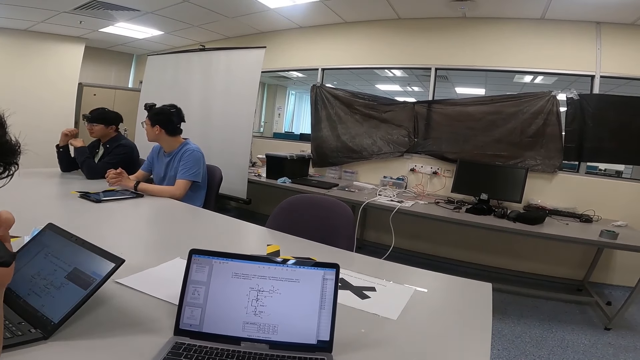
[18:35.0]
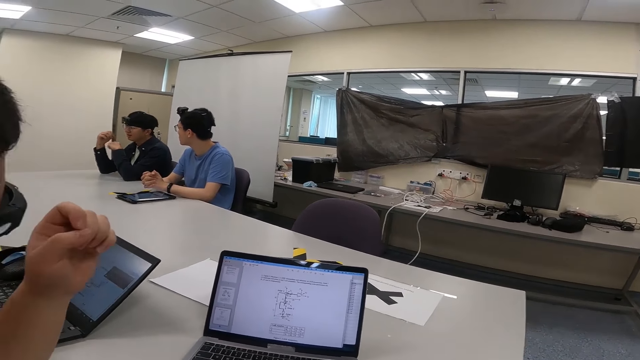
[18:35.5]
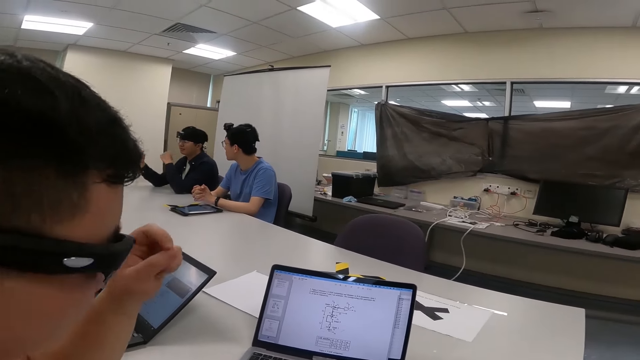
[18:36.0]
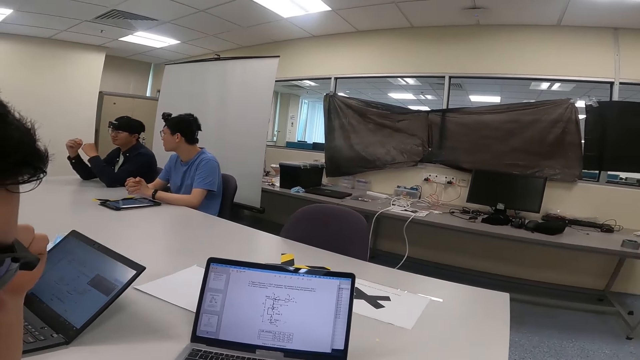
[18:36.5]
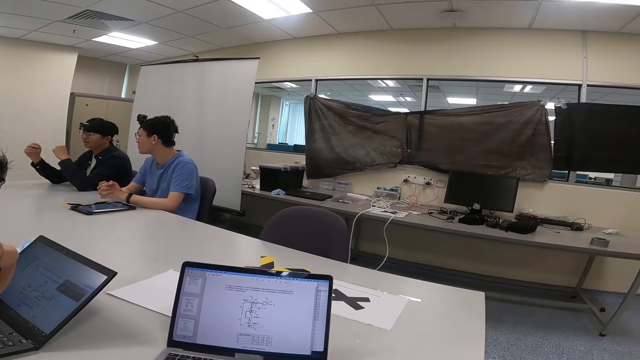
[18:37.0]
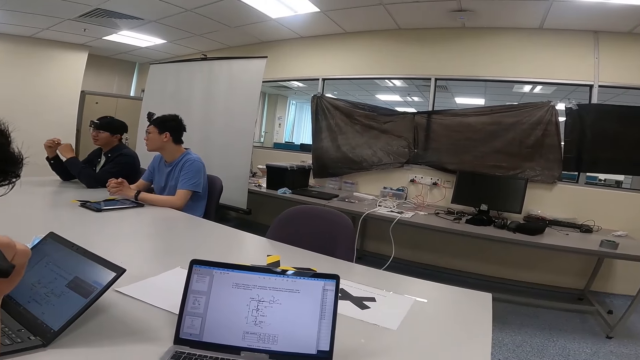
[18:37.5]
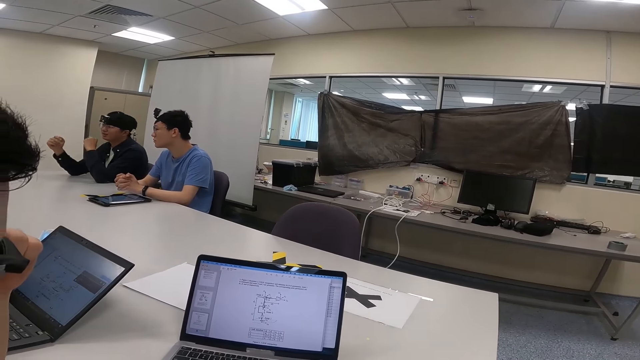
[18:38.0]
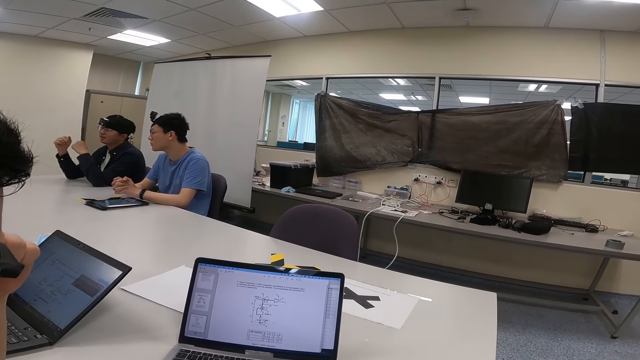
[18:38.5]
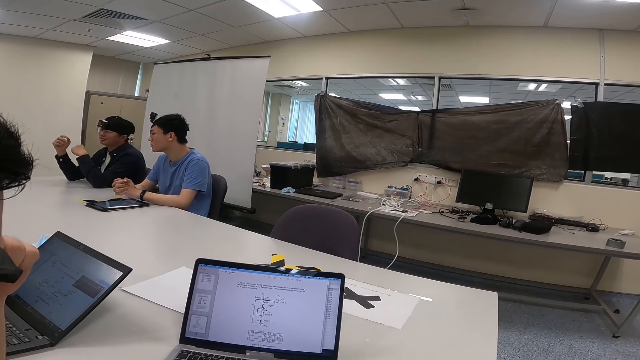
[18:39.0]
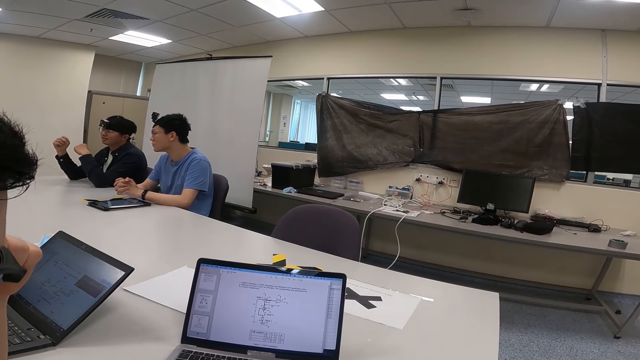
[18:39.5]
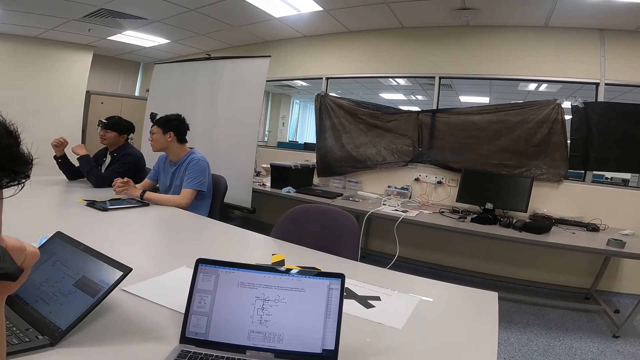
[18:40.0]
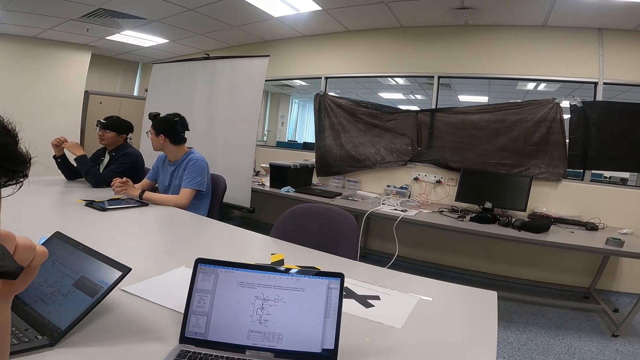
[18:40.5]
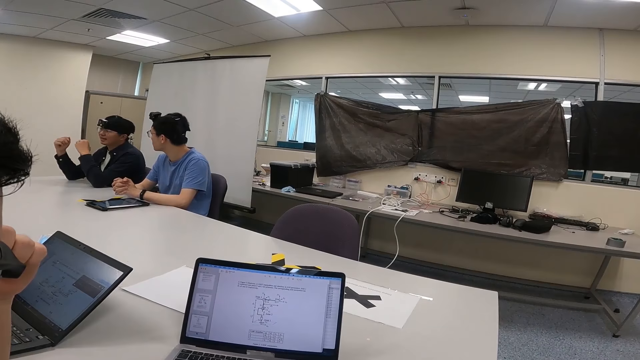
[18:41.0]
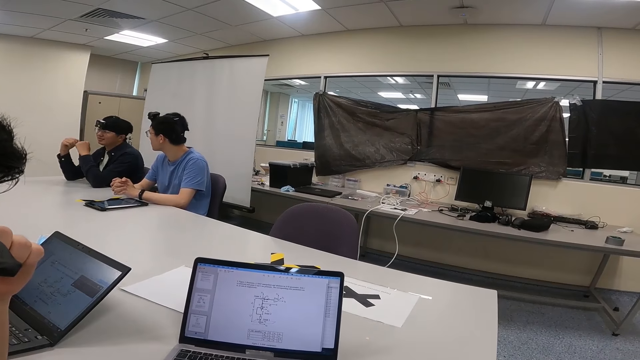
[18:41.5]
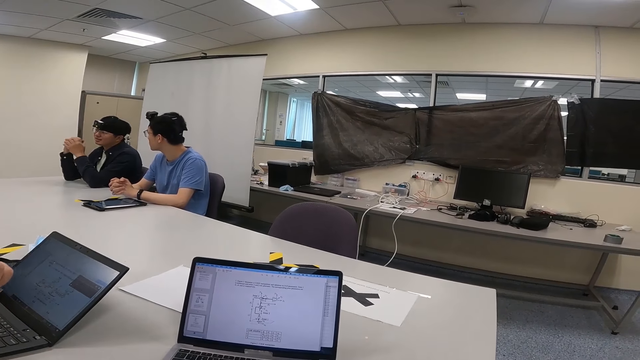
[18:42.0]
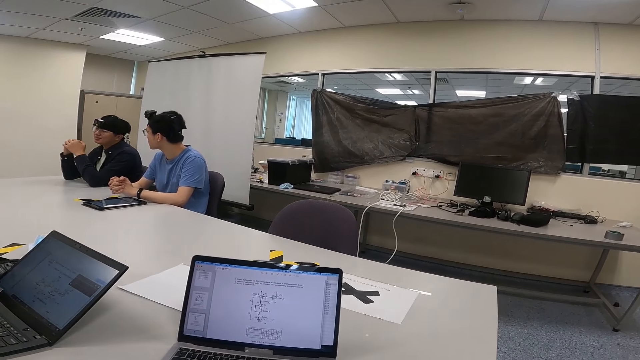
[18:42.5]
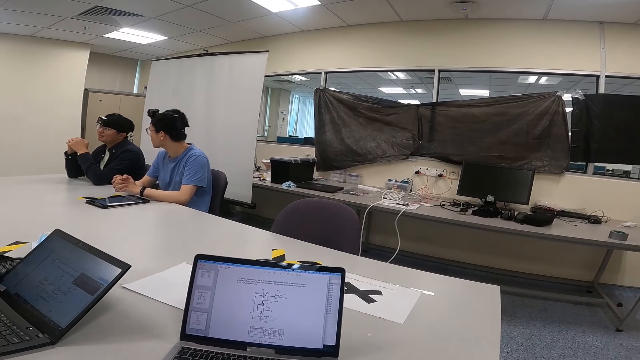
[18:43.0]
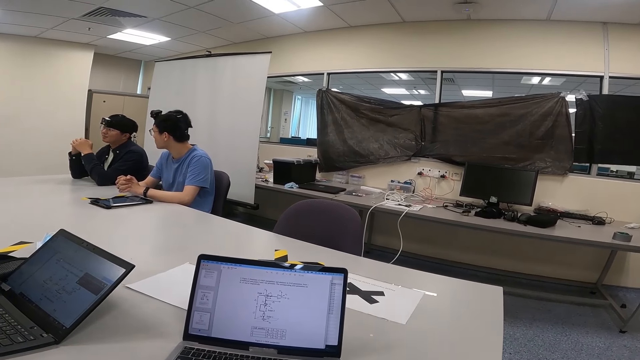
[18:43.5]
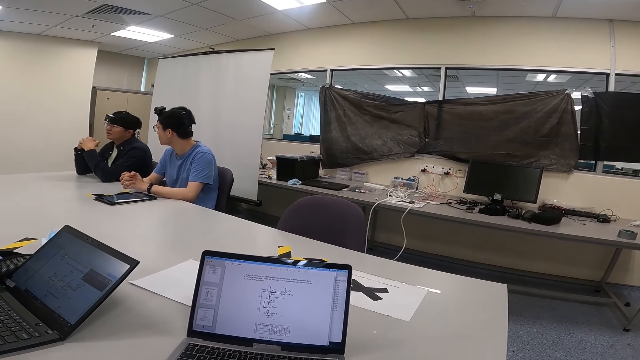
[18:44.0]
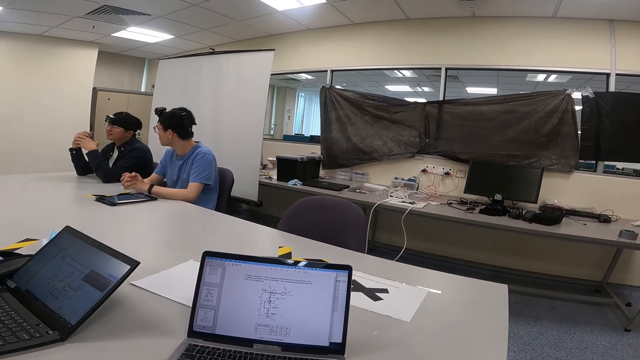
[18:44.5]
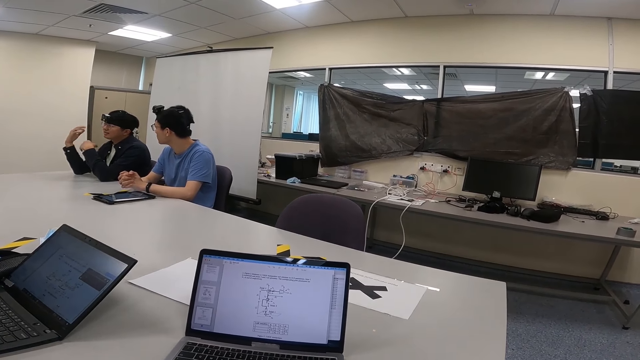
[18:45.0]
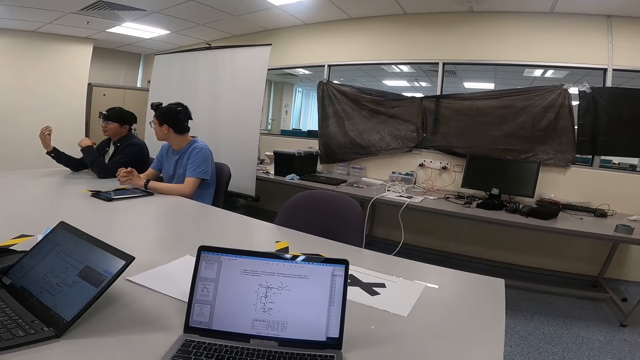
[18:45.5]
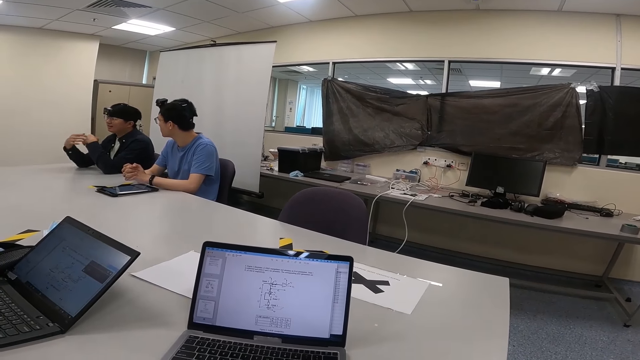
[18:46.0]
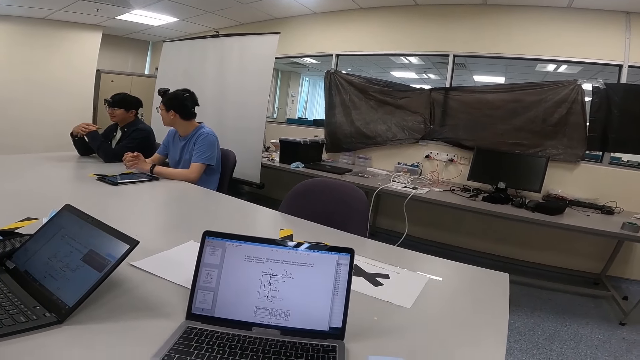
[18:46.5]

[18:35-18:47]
A person moves the hand to the face.

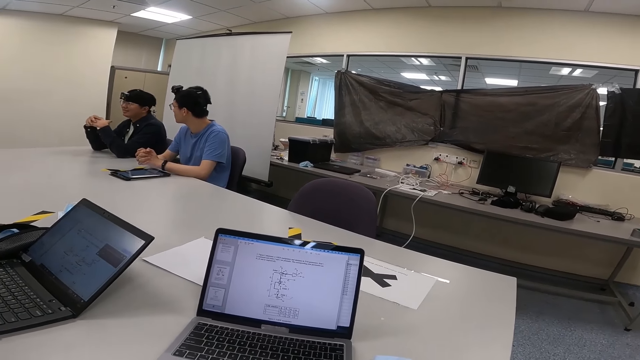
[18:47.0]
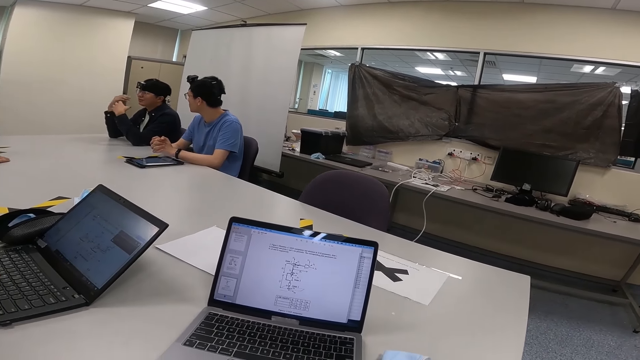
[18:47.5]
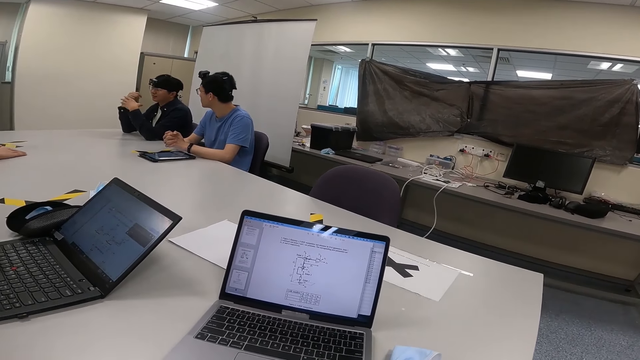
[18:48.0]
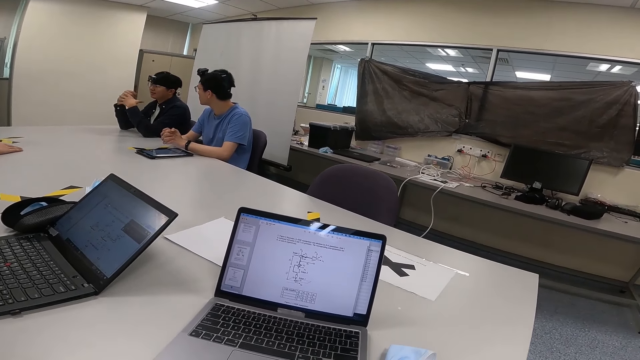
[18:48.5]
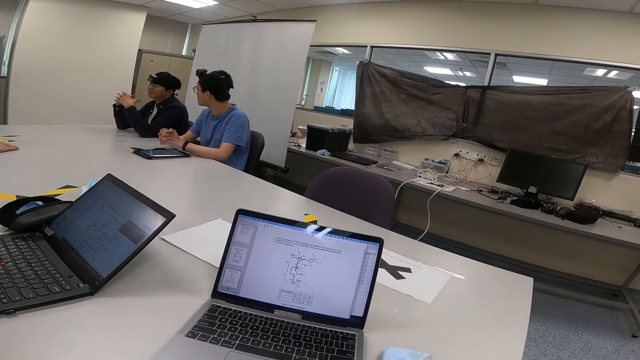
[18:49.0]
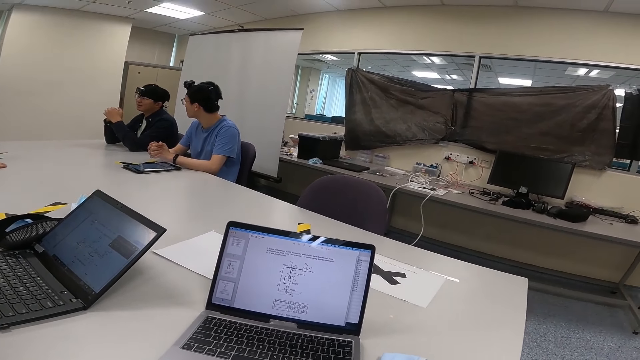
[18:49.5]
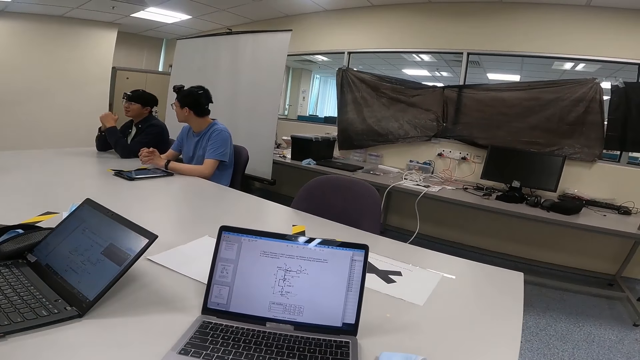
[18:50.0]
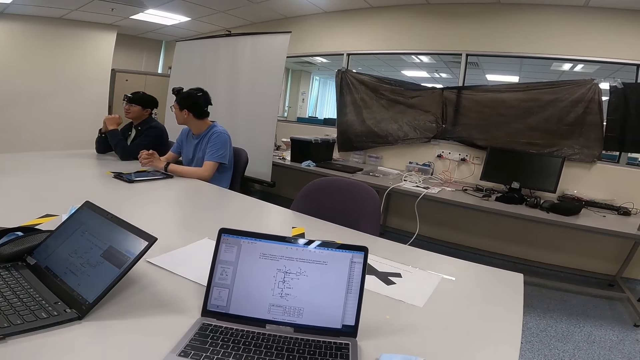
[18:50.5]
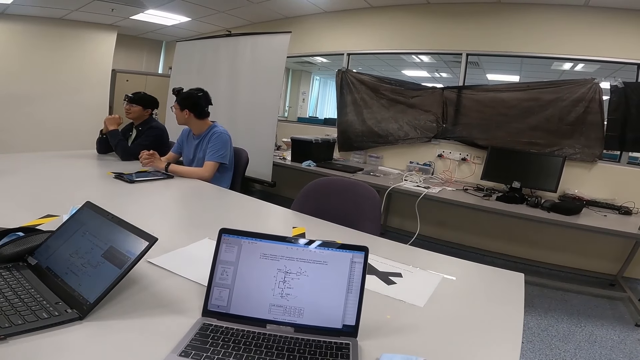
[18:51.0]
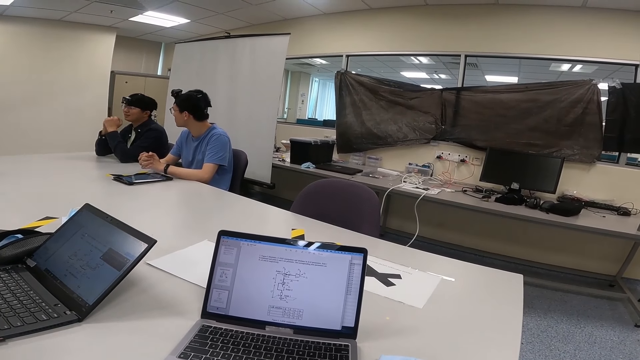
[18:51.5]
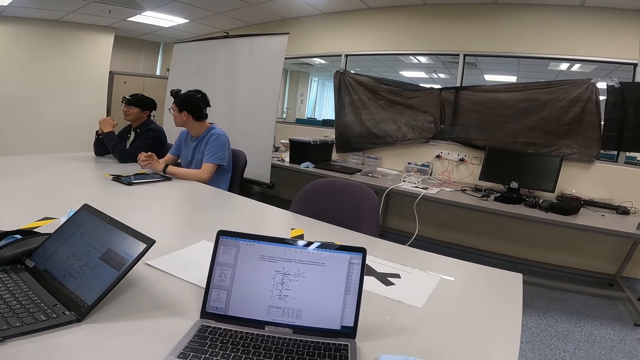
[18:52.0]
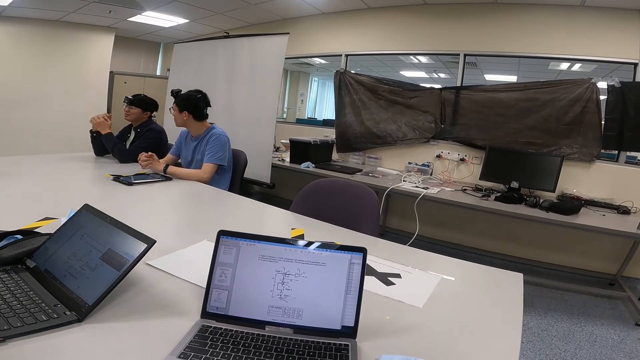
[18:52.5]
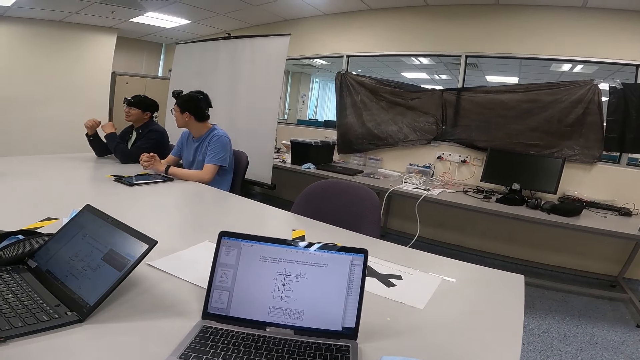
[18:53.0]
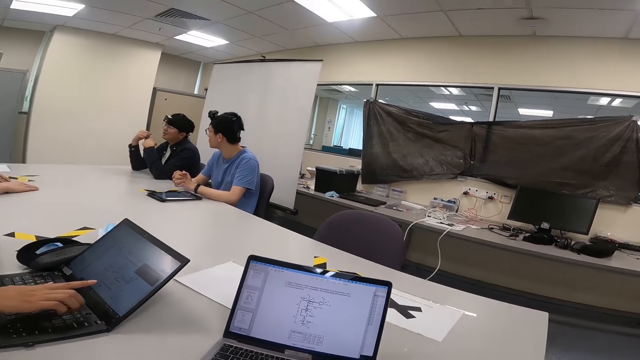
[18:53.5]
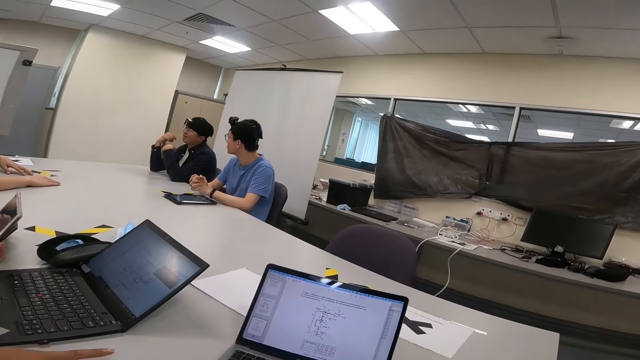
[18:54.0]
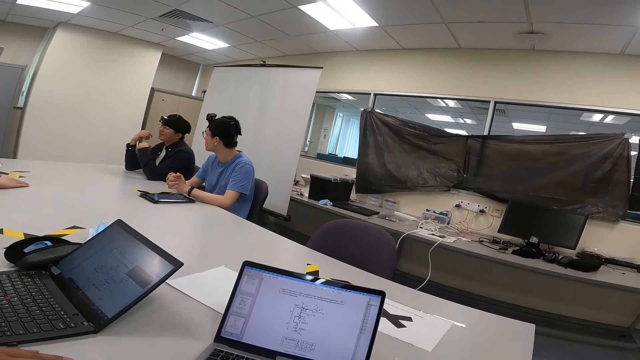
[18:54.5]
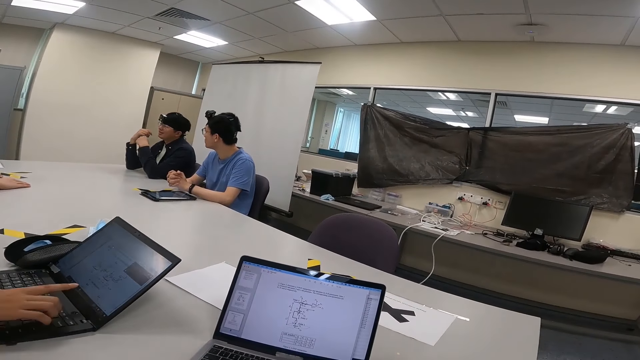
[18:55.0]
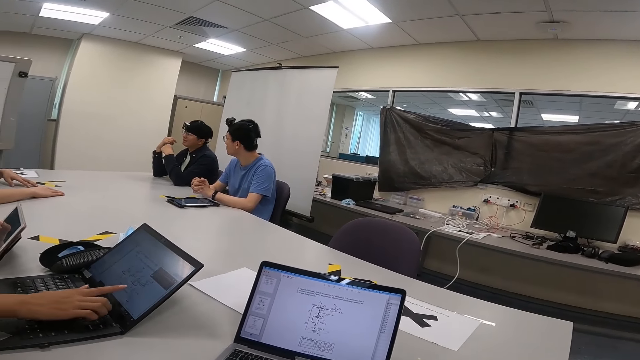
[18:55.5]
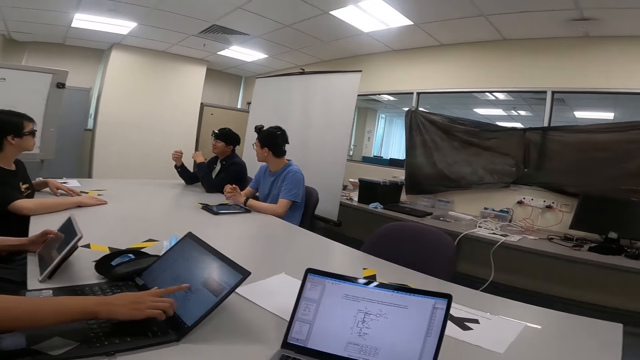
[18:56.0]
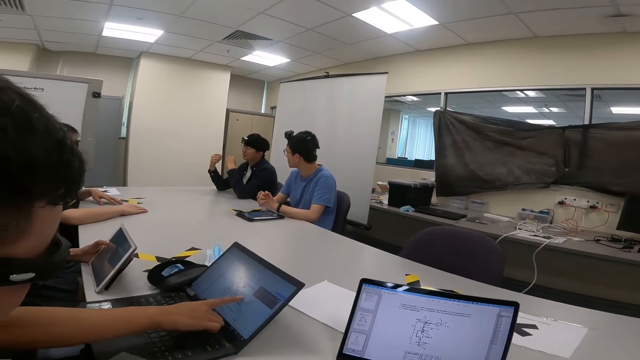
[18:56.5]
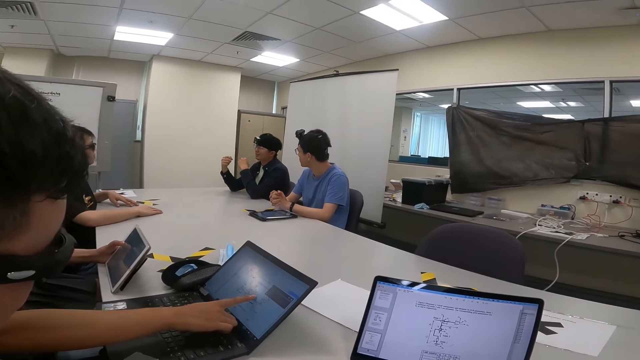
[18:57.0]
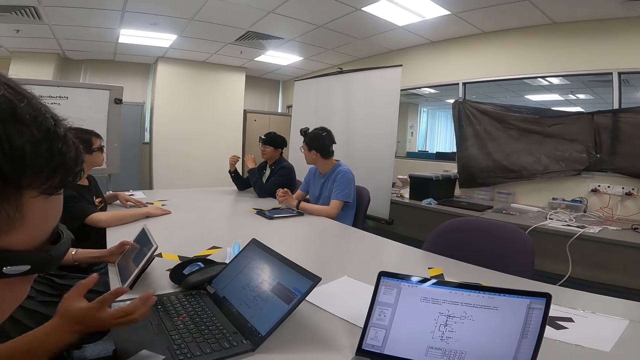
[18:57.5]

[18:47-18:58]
A person points at the laptop and touches the table.
